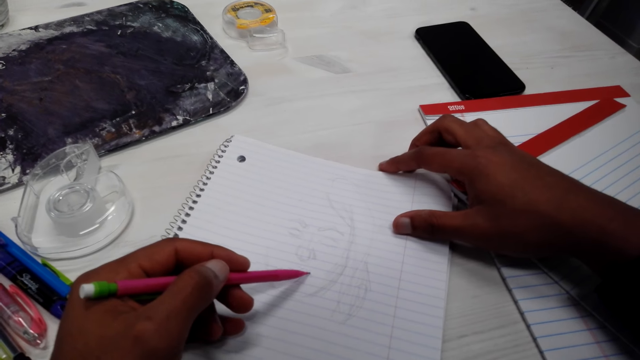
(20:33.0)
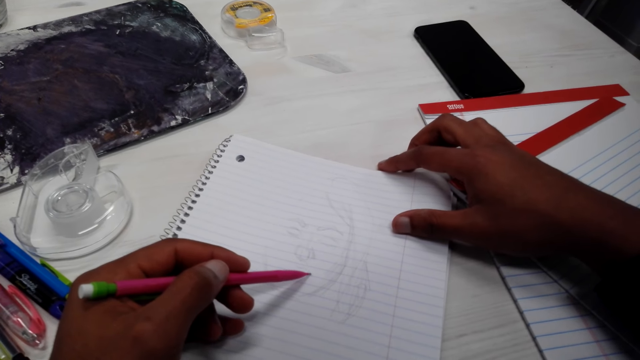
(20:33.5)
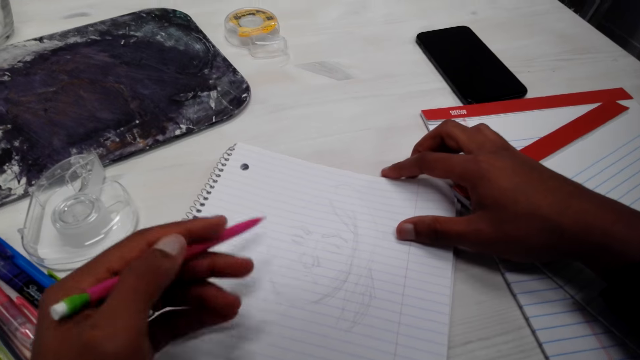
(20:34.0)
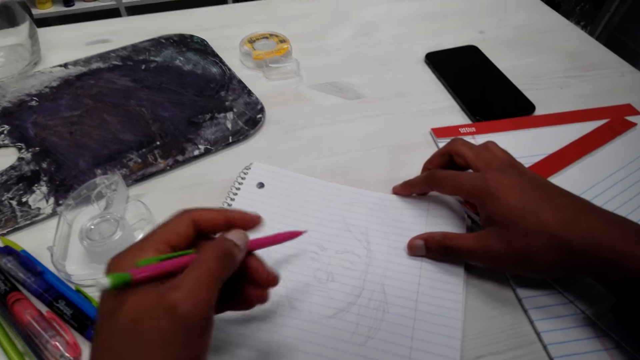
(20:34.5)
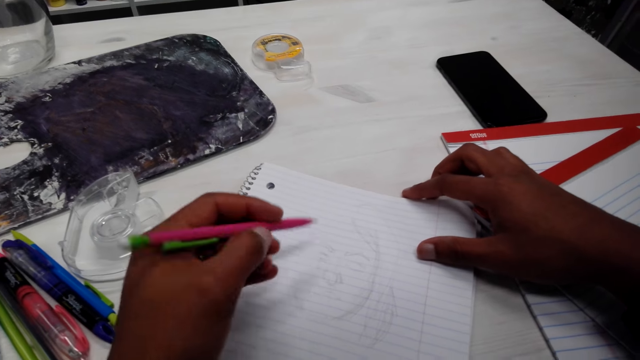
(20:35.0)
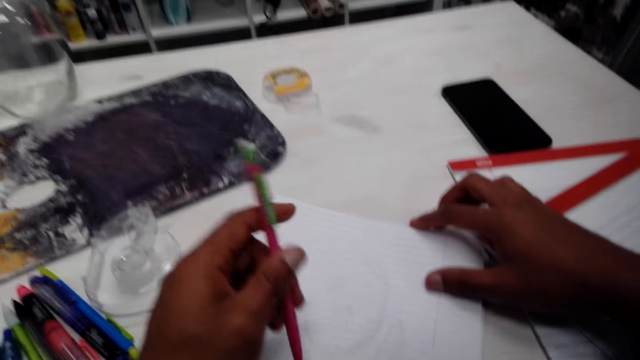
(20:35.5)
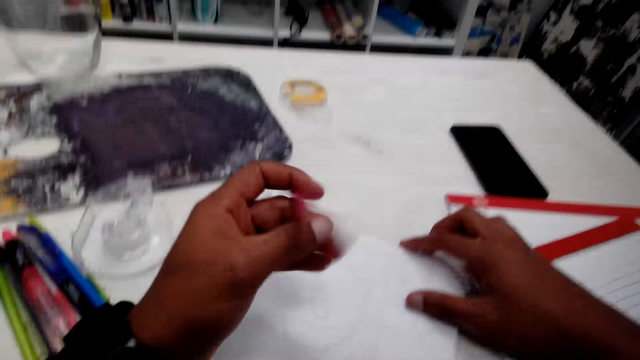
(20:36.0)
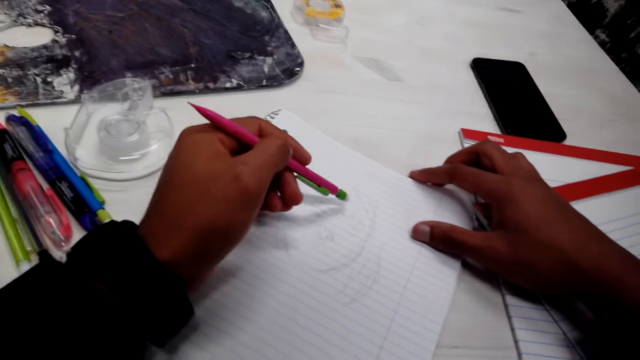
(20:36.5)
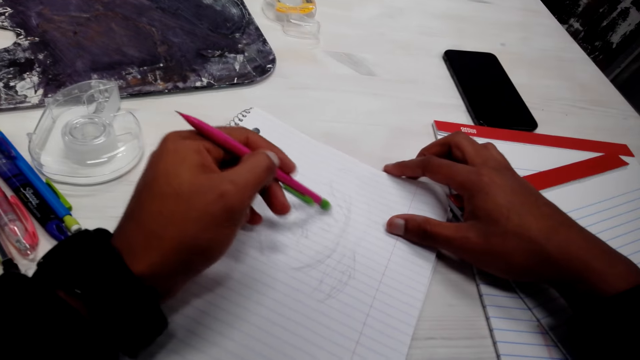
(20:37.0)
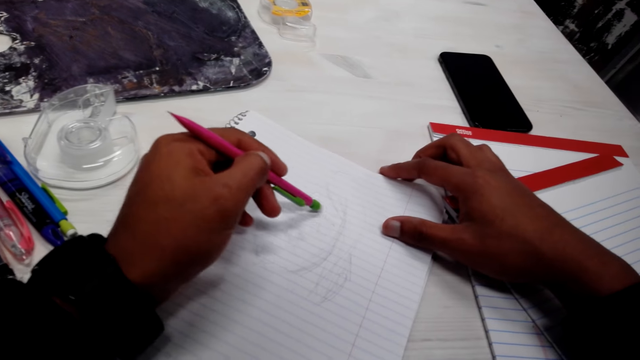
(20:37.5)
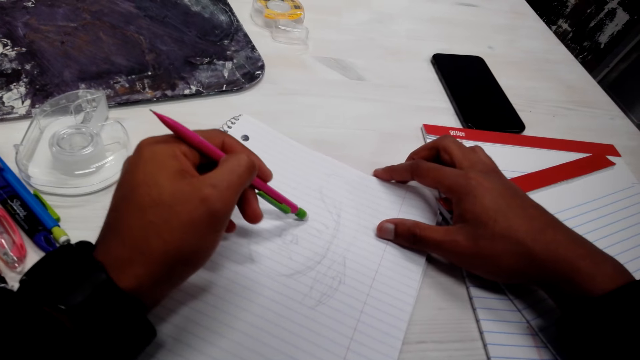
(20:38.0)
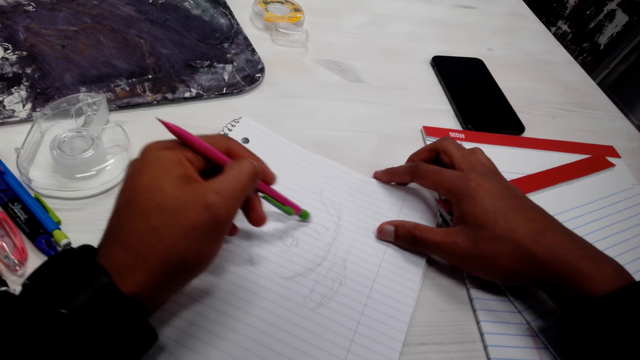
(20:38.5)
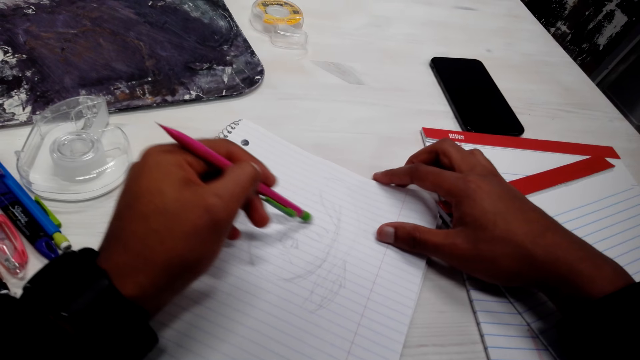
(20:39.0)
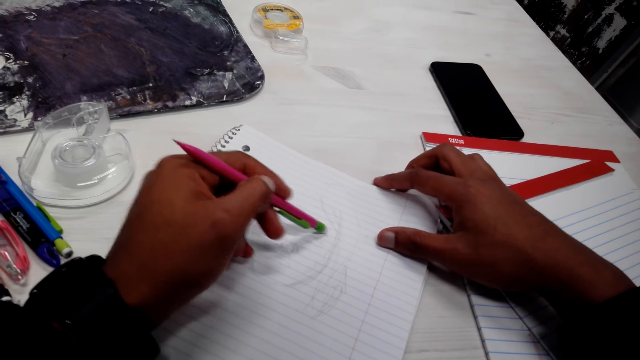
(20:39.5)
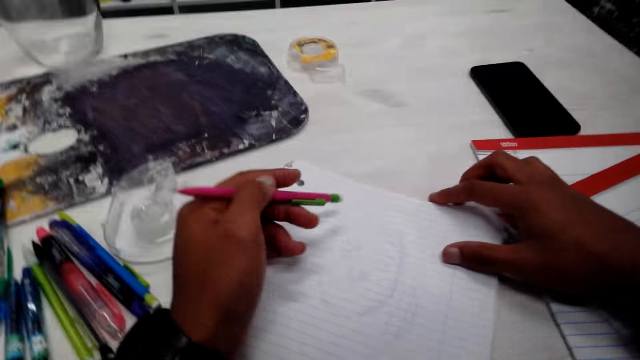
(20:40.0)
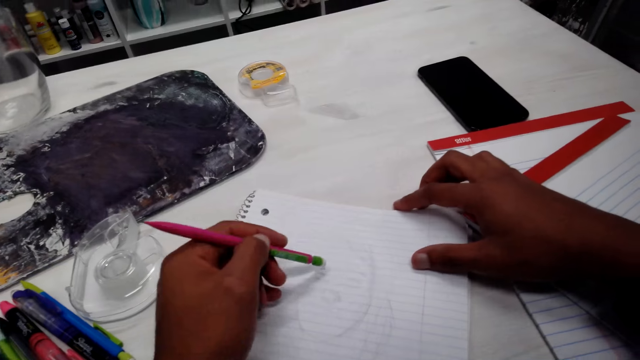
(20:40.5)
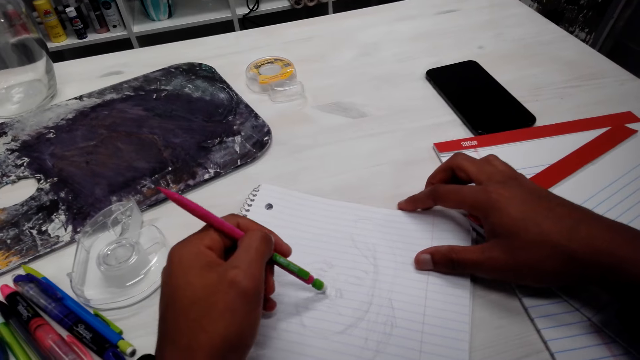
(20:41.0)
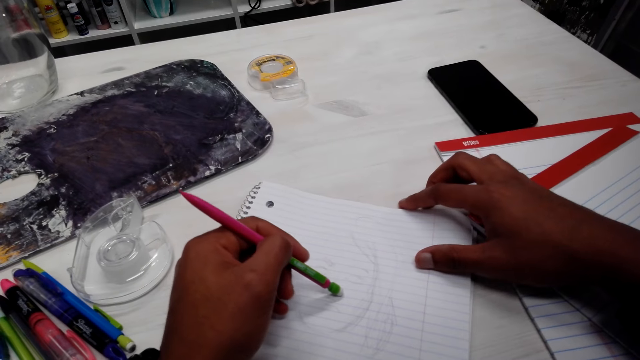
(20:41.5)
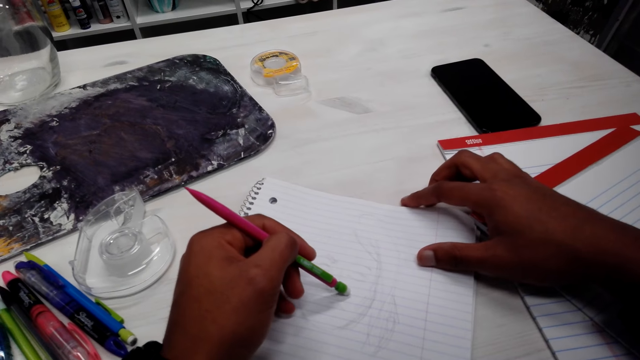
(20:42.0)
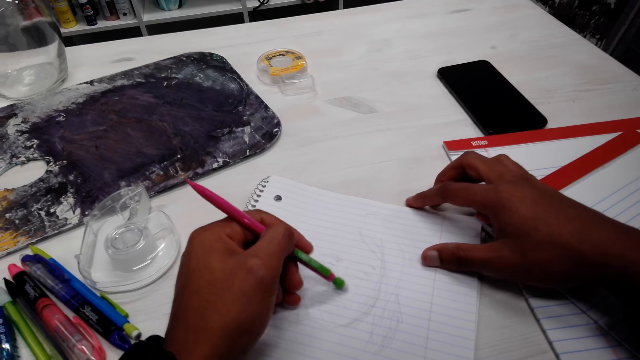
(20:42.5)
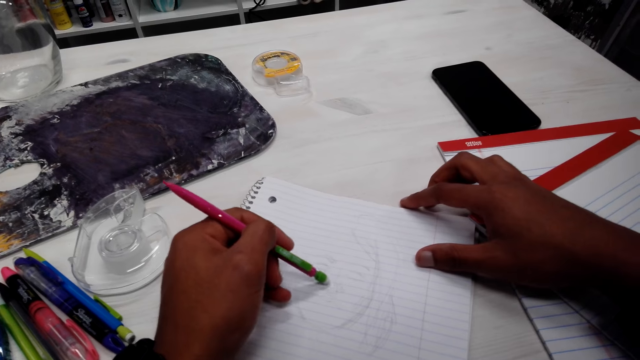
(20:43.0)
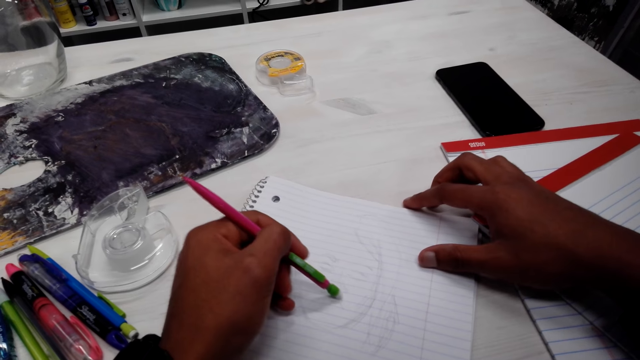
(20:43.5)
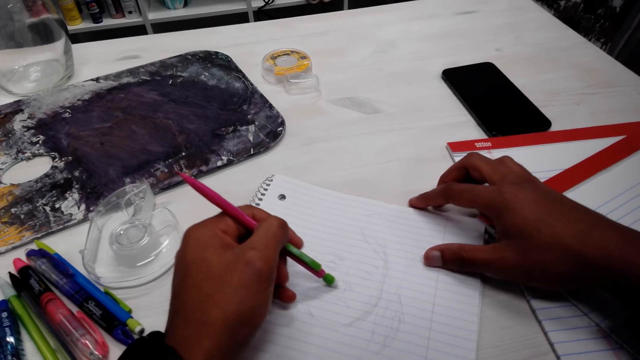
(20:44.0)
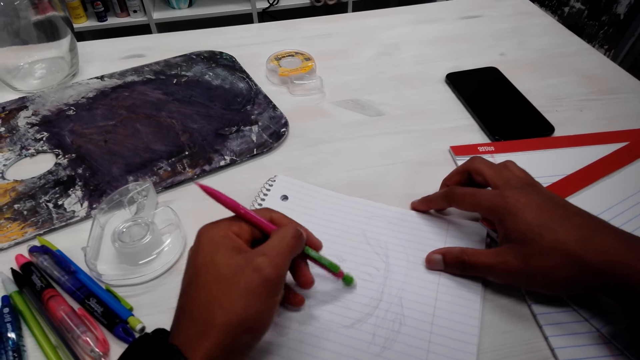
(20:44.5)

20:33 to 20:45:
The camera wearer adjusts the pencil. They rub the drawing.

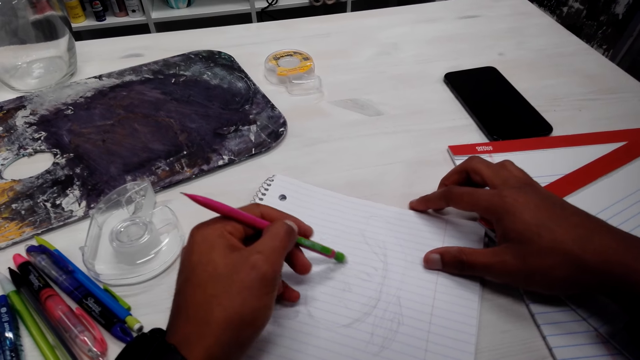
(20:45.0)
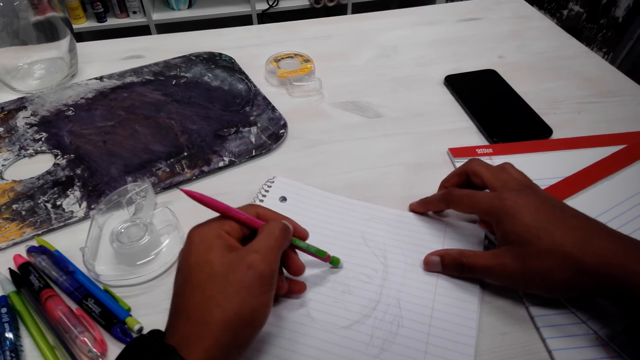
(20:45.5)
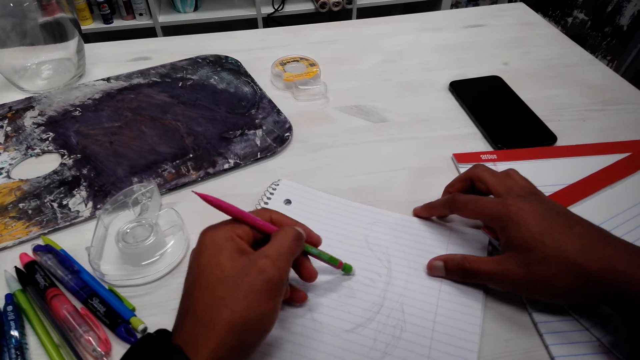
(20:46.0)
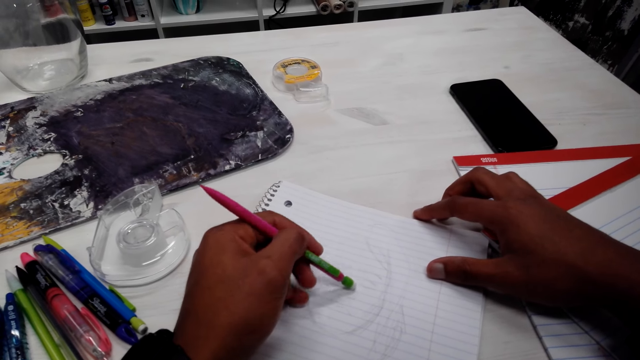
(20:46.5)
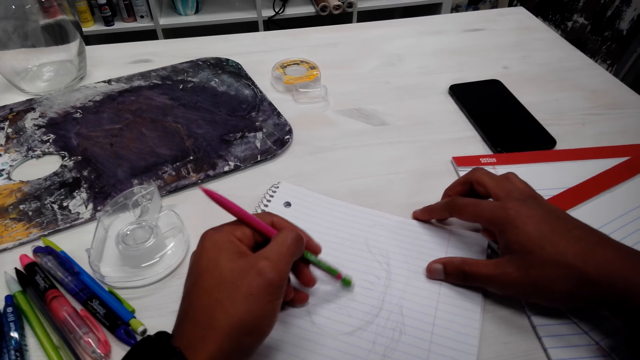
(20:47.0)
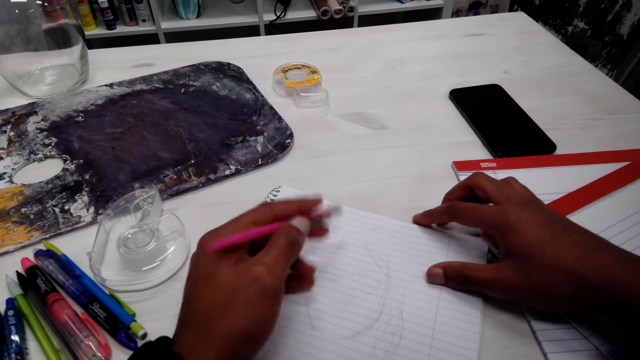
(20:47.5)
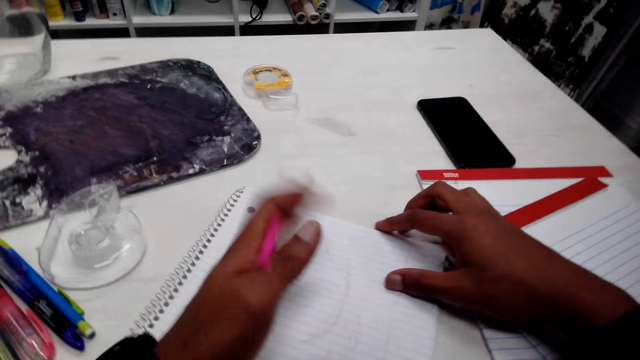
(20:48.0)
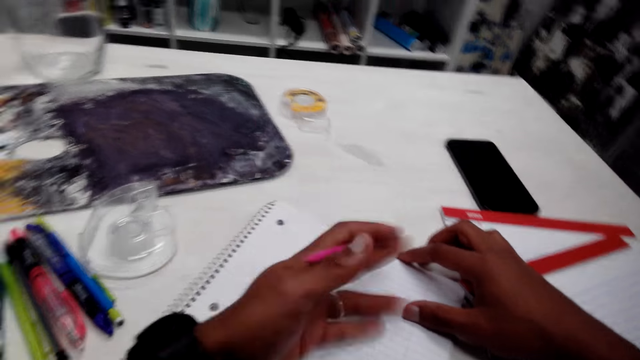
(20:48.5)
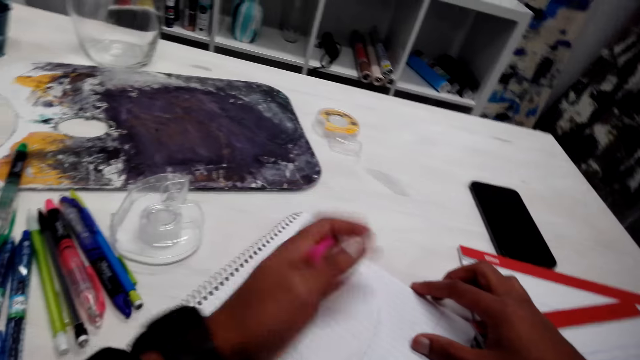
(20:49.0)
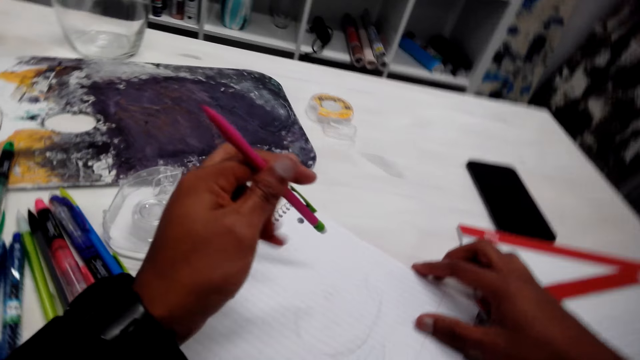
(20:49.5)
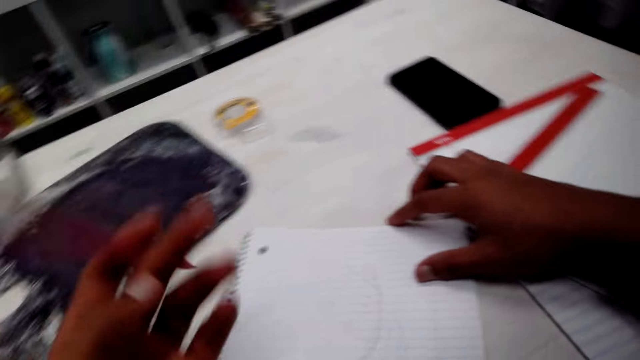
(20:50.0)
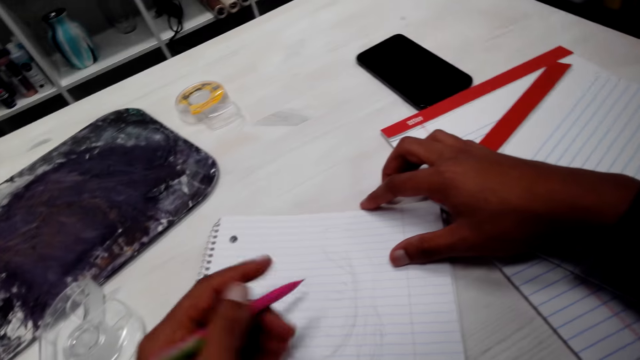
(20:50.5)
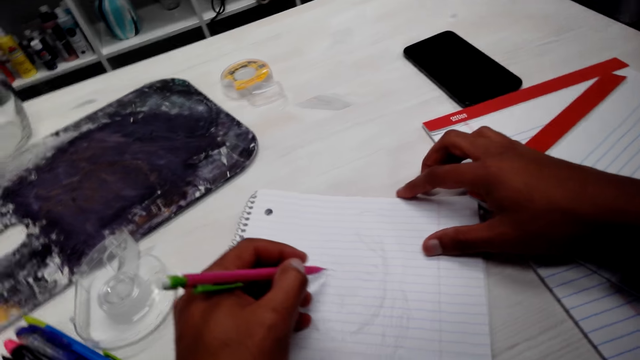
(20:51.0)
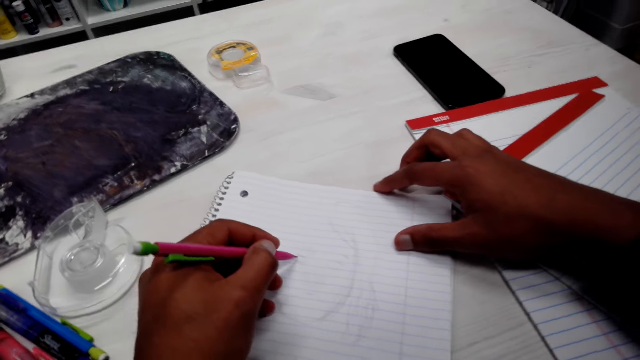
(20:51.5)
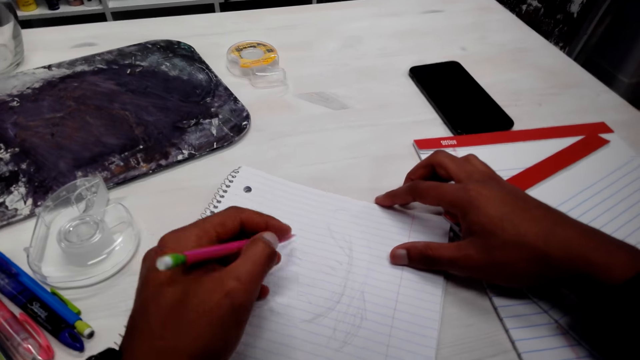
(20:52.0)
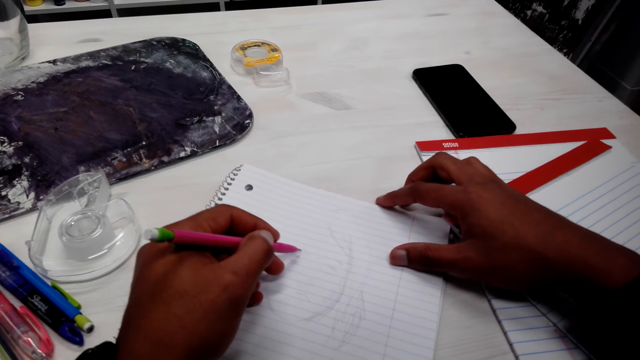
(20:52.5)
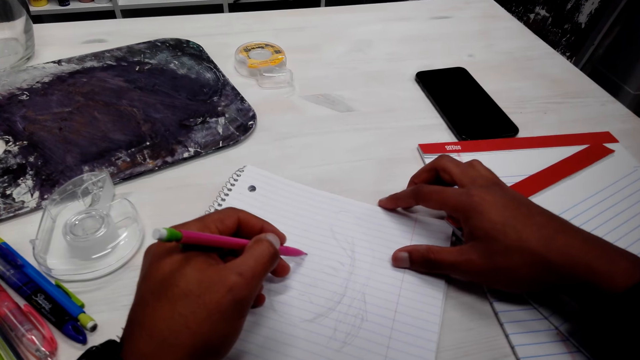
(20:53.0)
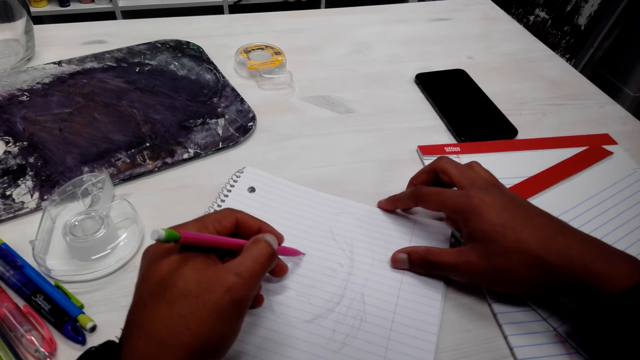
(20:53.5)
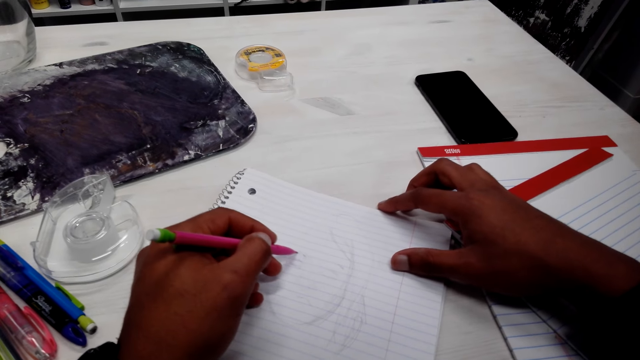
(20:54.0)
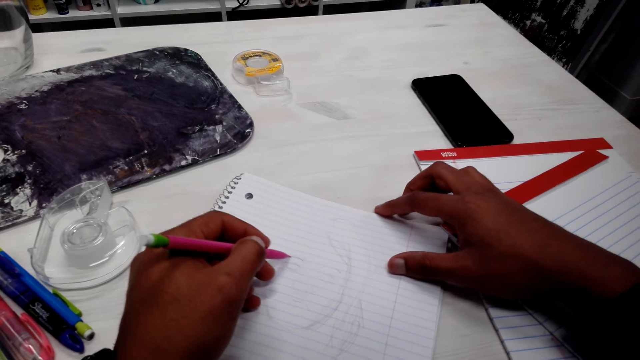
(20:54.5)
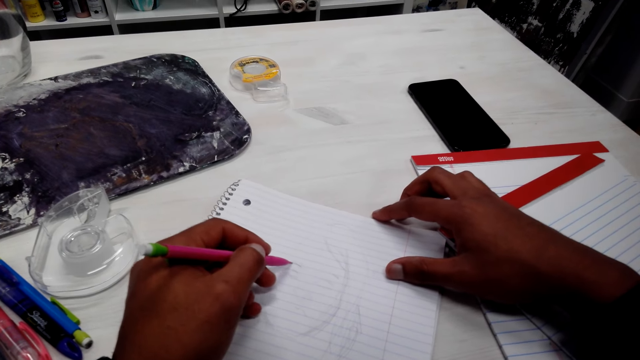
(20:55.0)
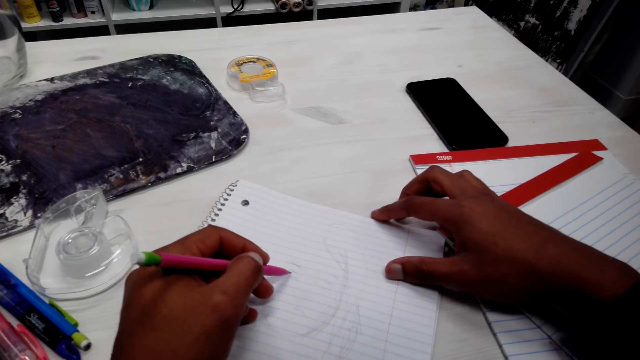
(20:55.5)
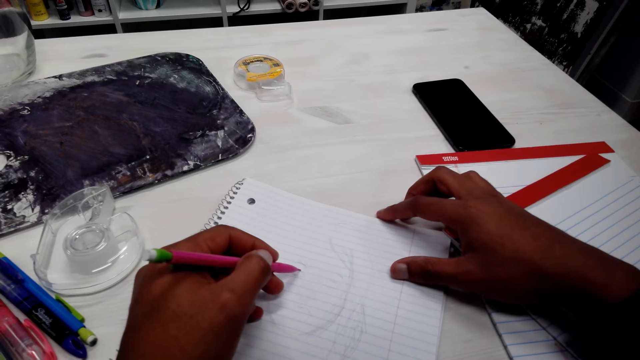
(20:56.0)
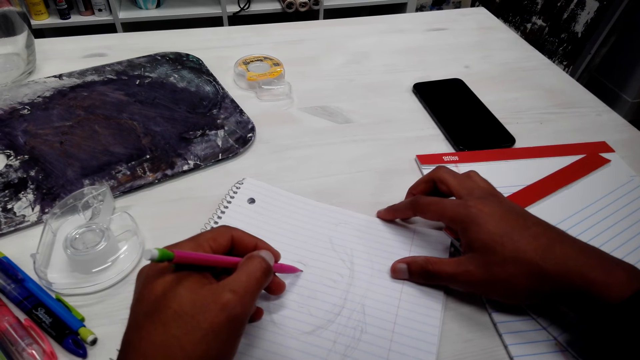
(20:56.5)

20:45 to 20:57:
The camera wearer wipes the book. They adjust the pencil with the hand. They draw the book with the pencil.
